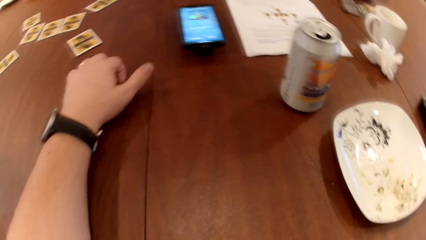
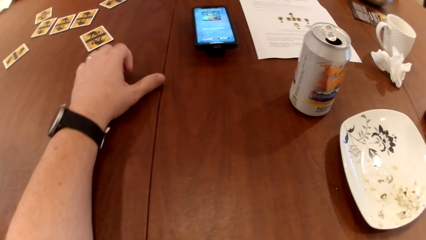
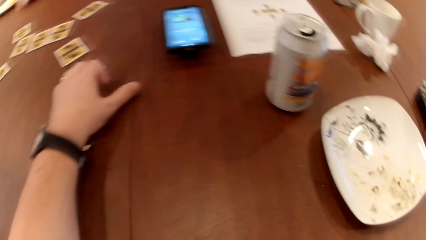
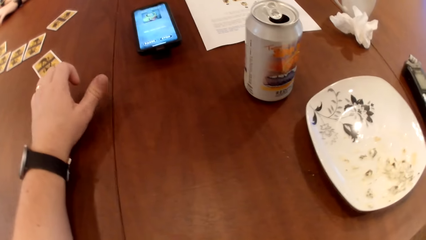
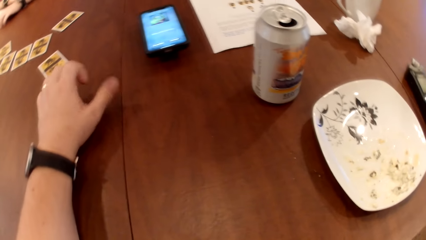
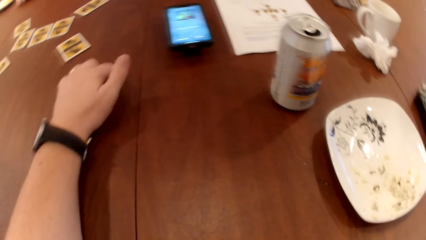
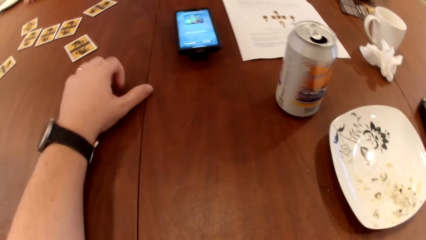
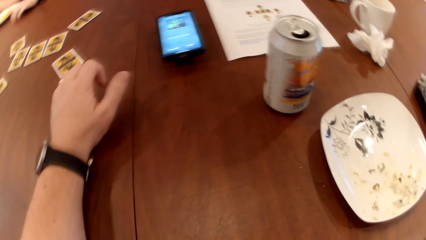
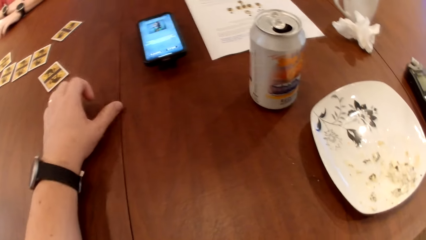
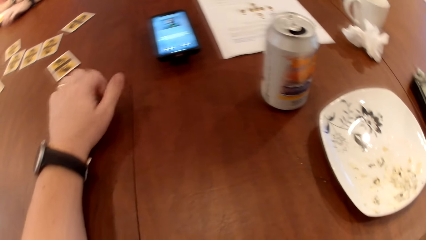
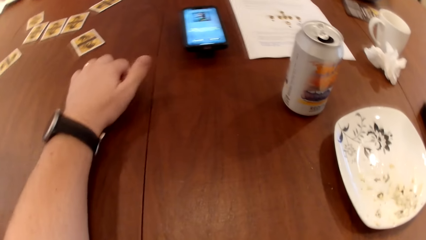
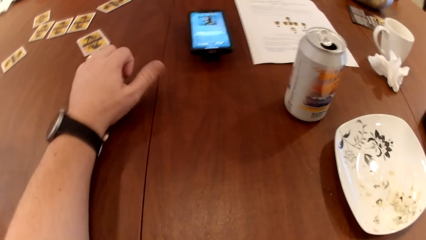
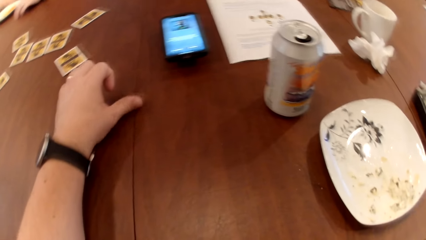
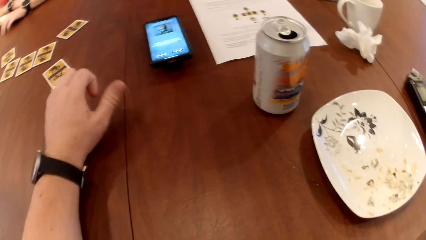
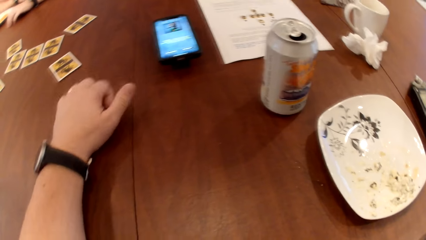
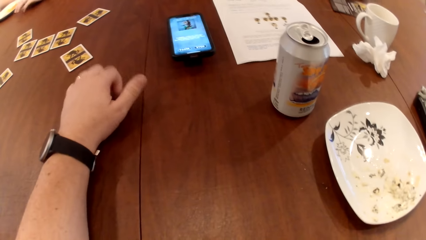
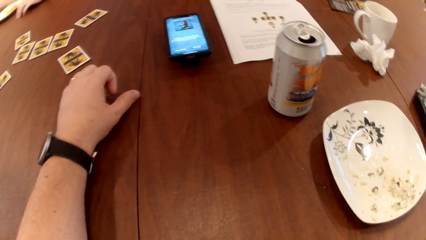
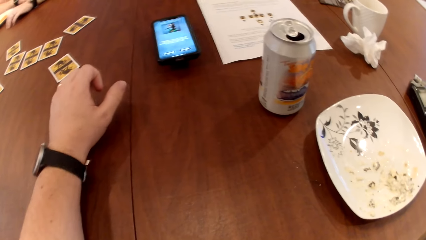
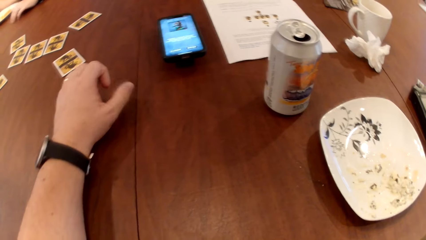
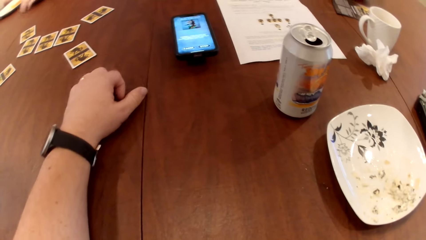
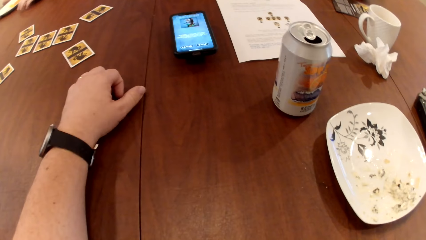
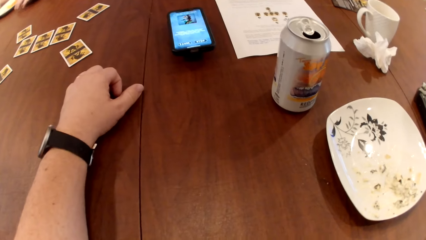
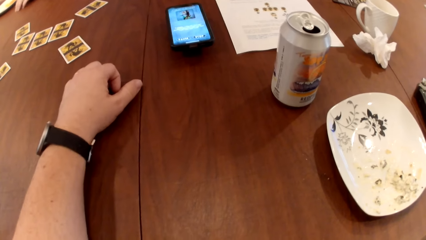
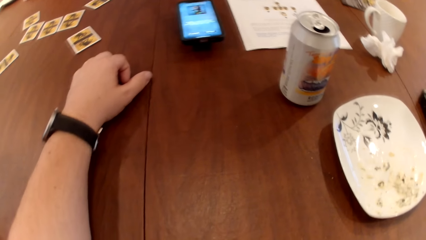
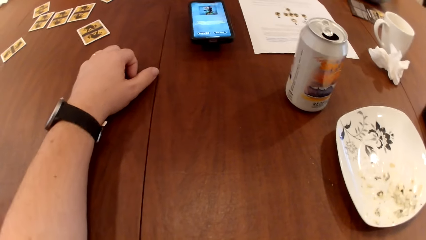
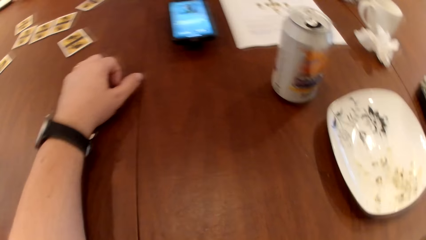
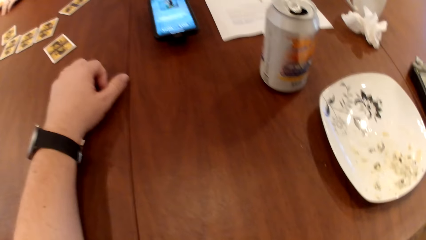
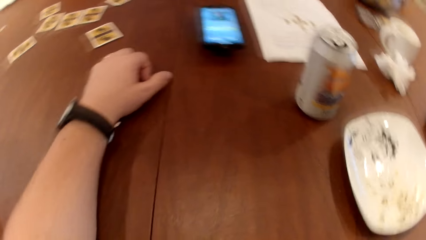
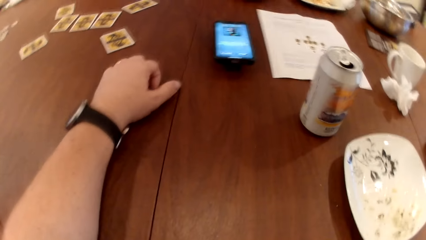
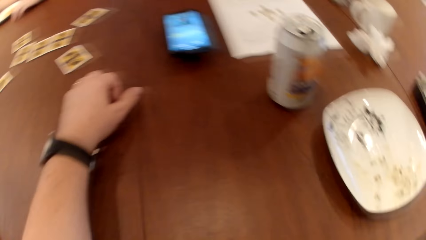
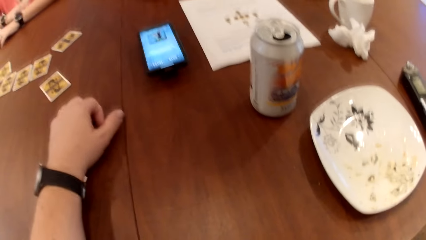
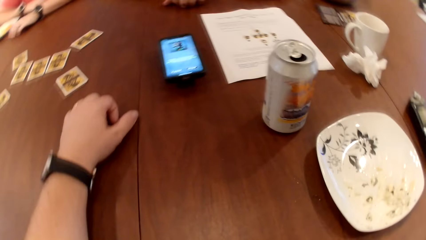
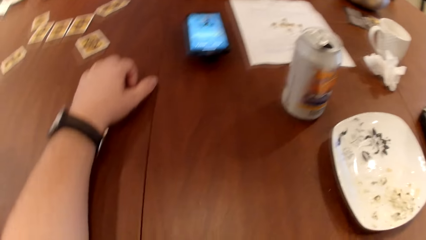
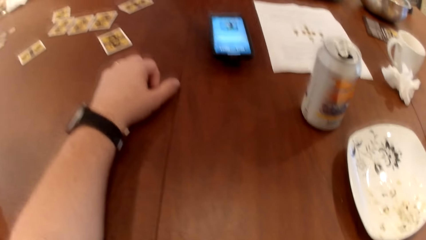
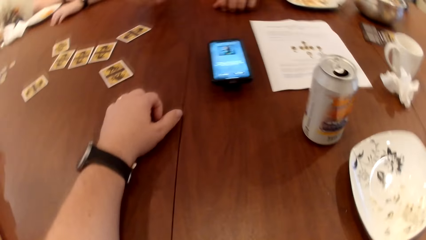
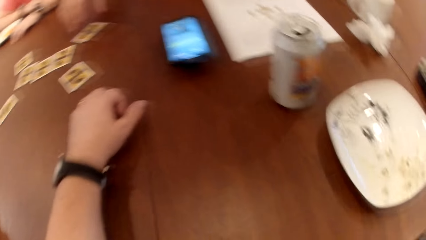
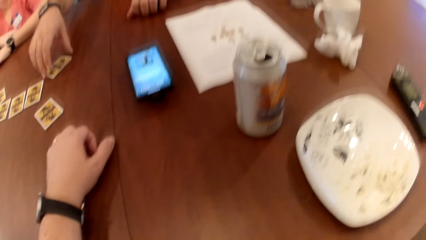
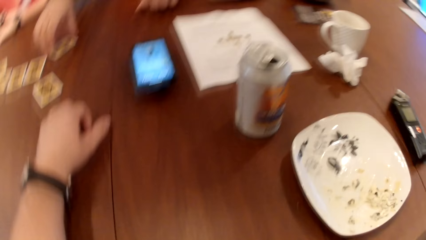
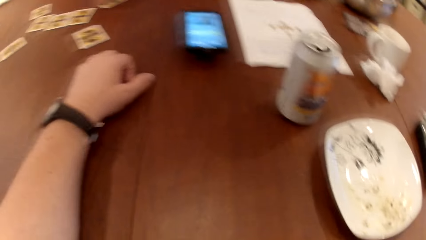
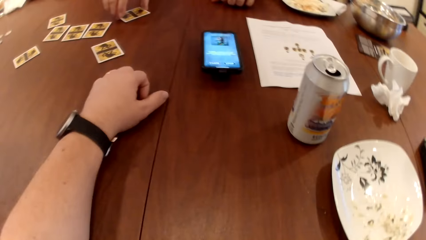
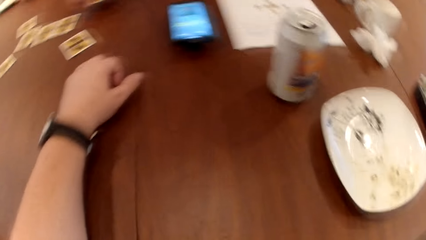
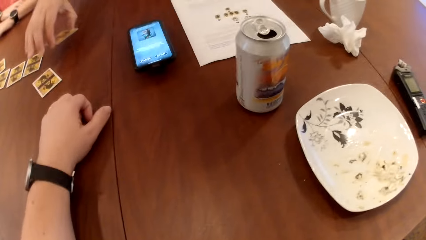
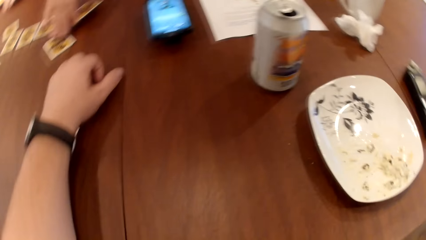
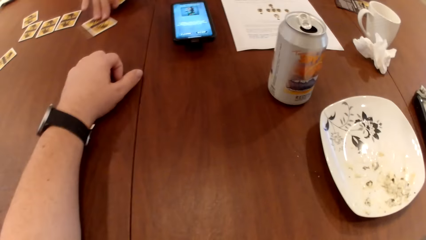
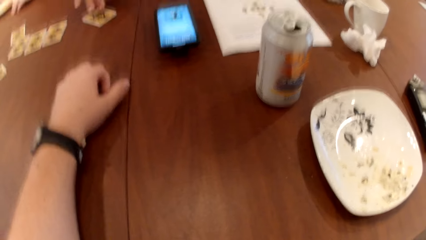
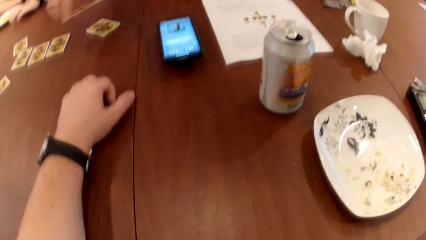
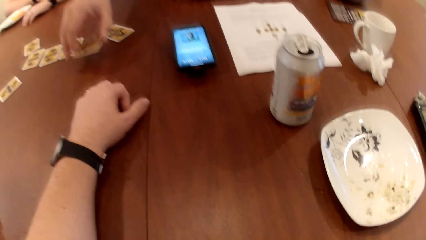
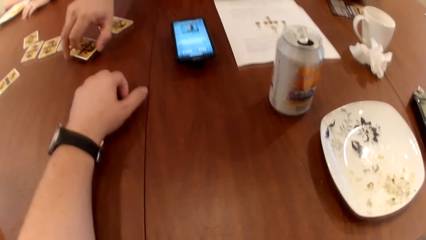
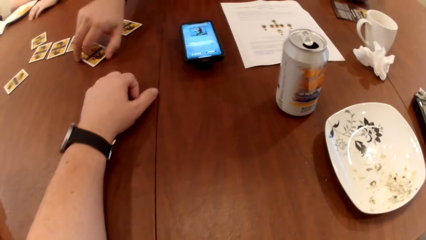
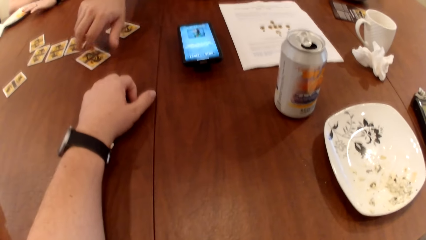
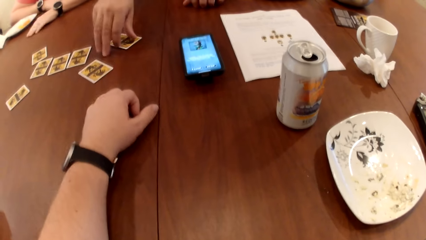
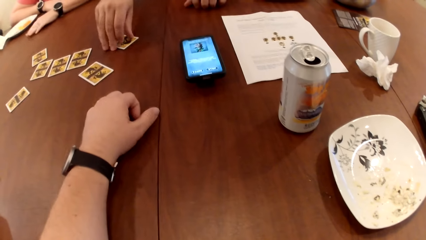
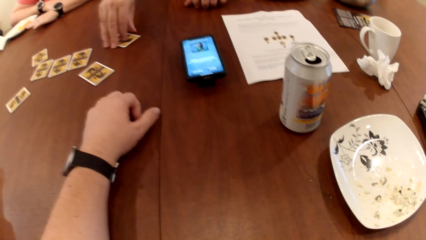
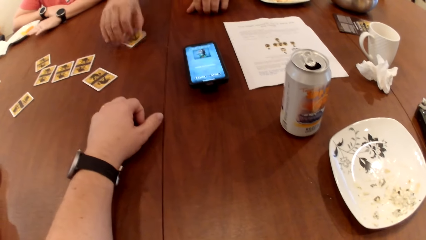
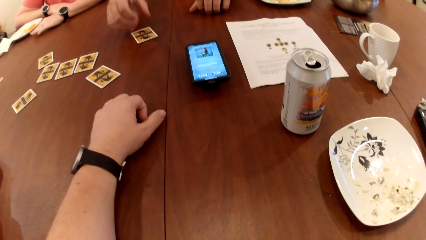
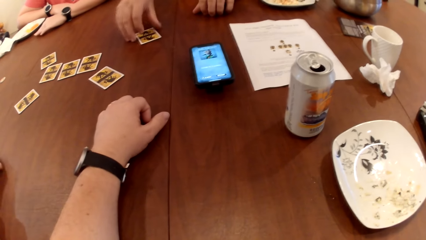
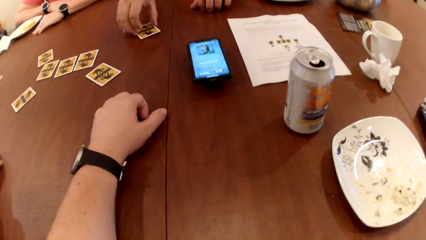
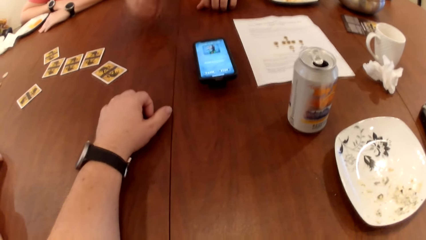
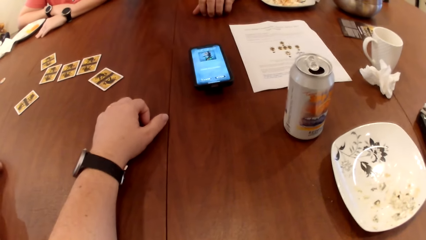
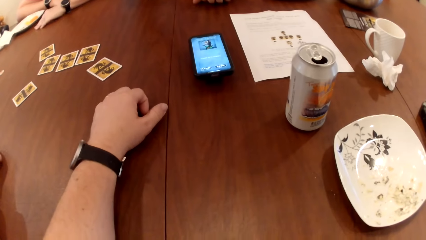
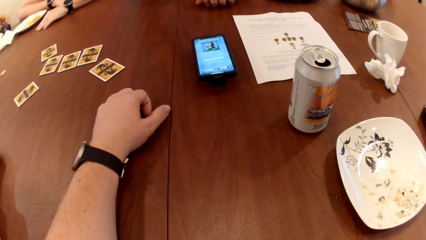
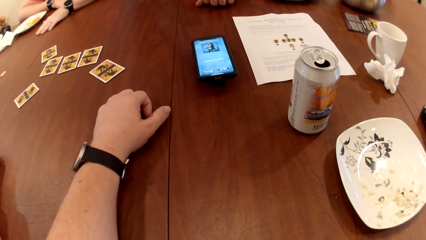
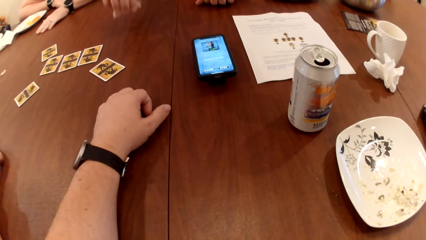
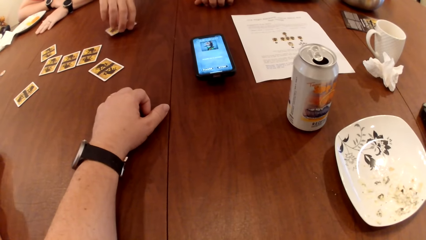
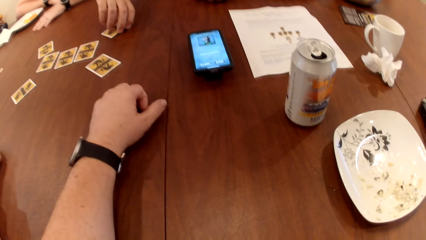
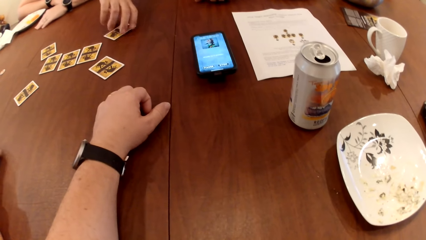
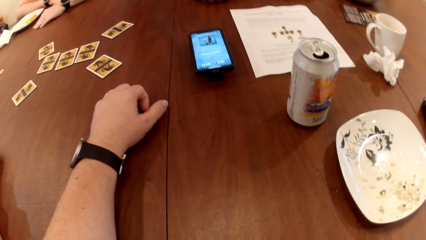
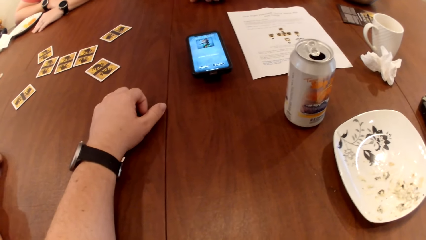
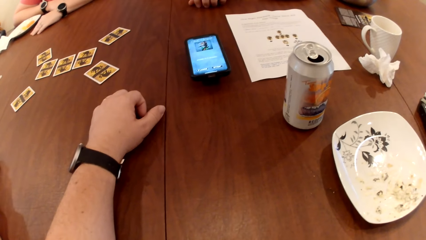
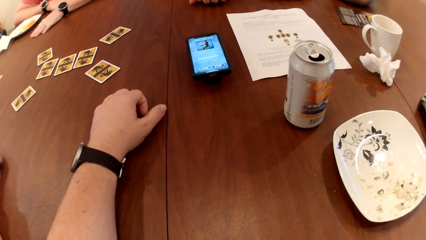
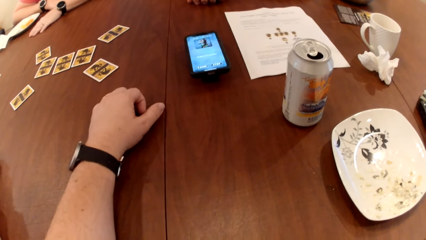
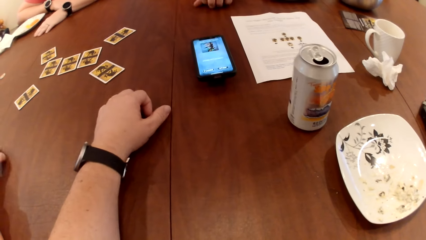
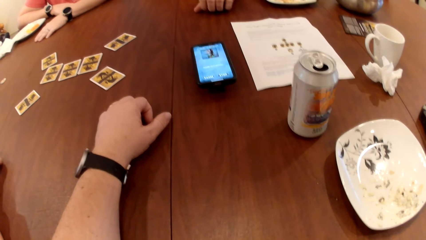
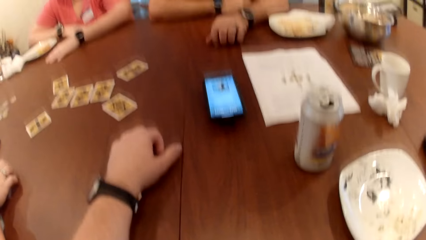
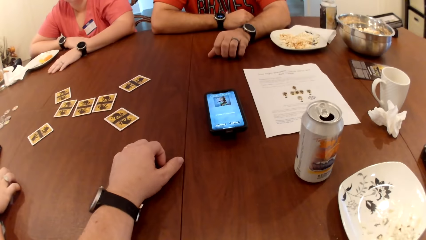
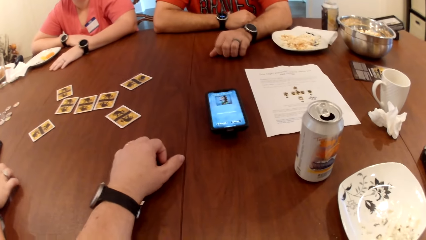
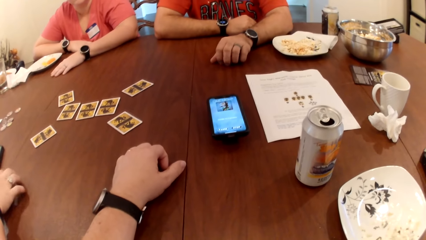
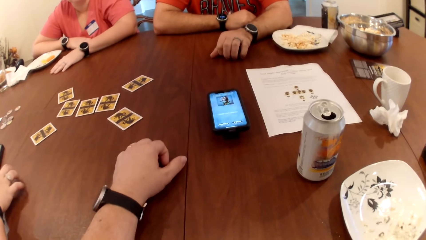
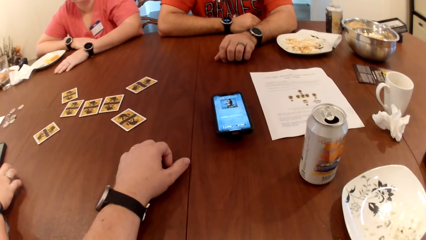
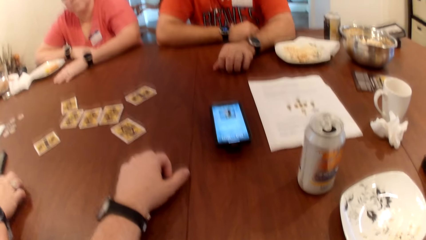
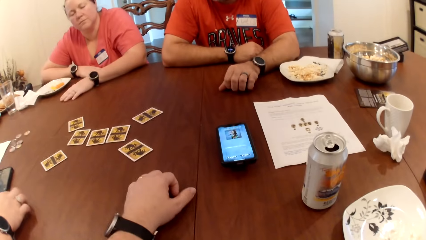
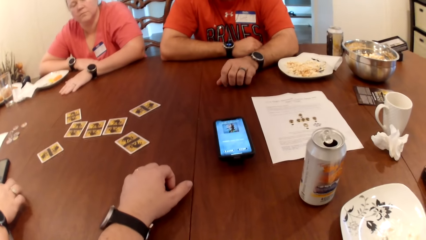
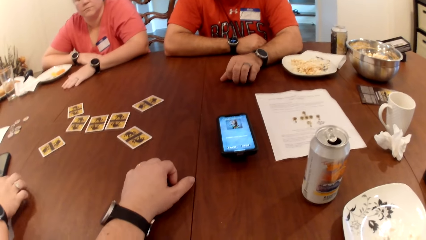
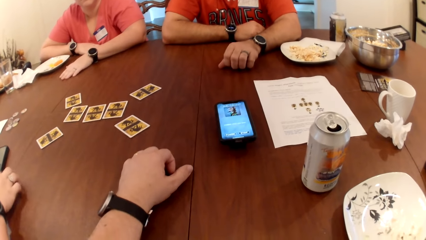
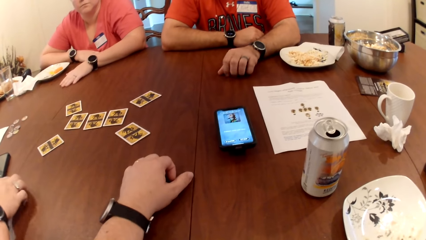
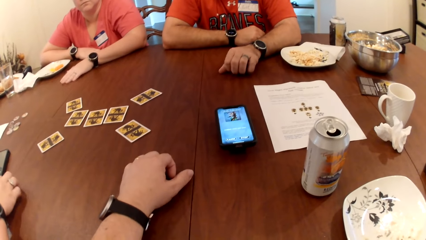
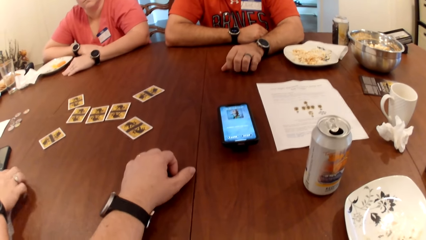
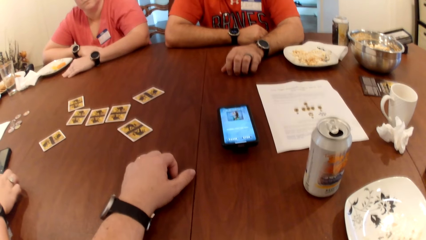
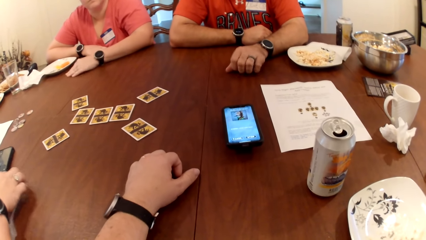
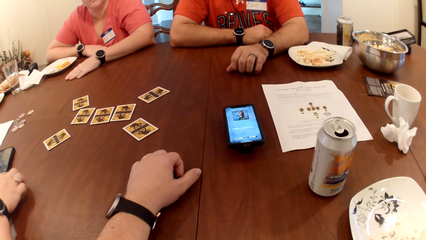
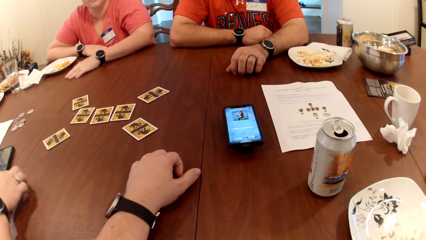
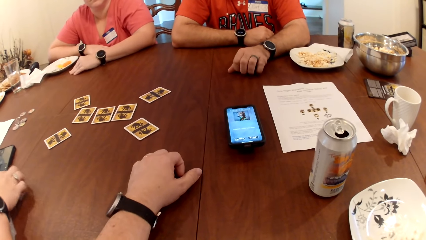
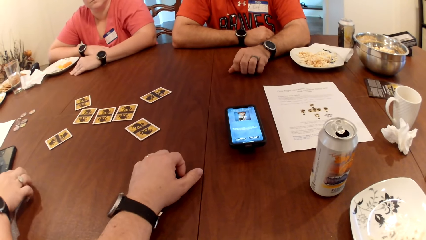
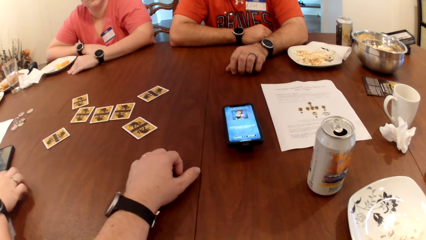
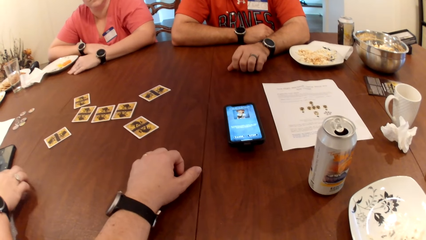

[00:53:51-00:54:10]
A man picks up a card on the table with his right hand. The man moves the card on the table with his right hand. The man drops the card on the table with his right hand. The man picks up the card on the table with his right hand. The man drops the card on the table with his right hand.
